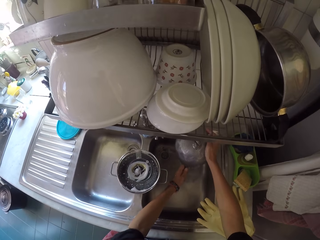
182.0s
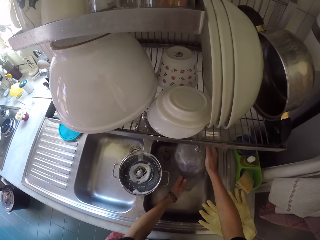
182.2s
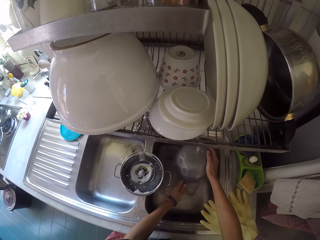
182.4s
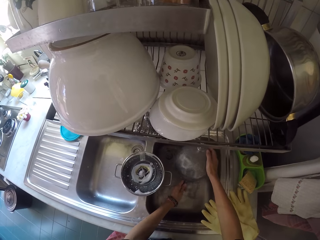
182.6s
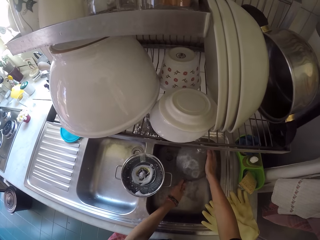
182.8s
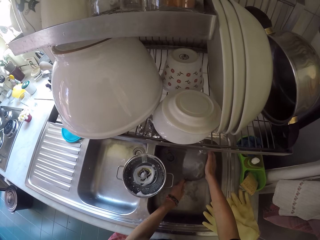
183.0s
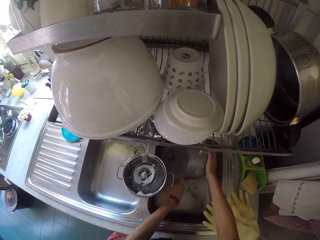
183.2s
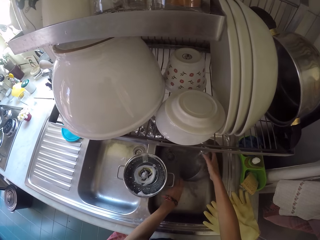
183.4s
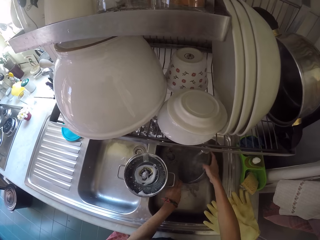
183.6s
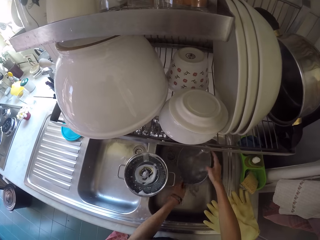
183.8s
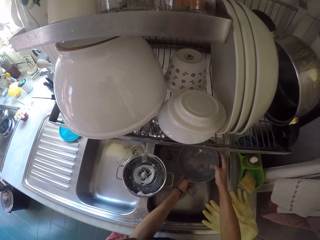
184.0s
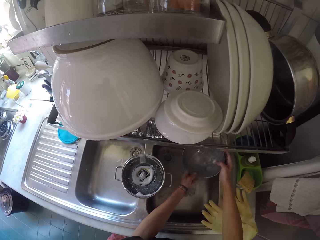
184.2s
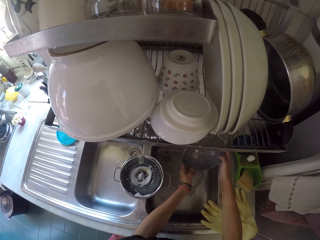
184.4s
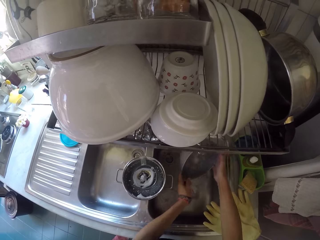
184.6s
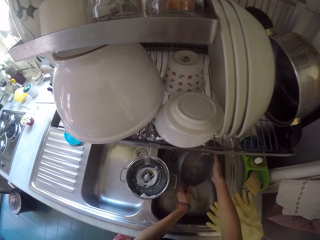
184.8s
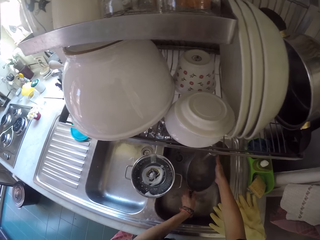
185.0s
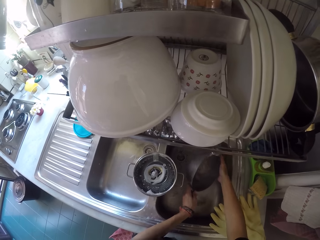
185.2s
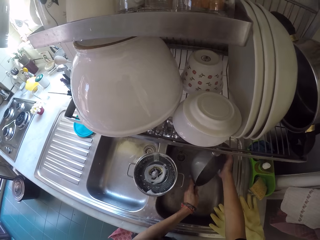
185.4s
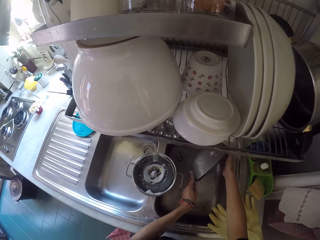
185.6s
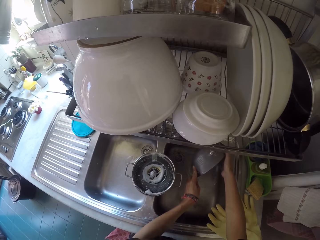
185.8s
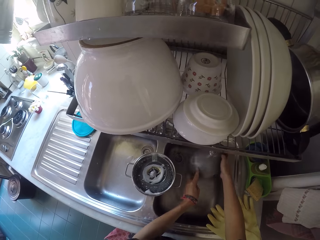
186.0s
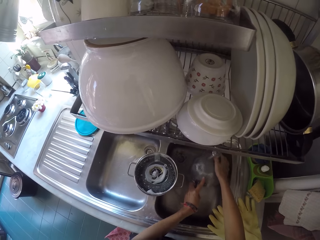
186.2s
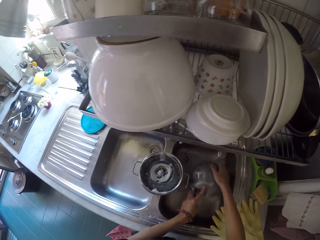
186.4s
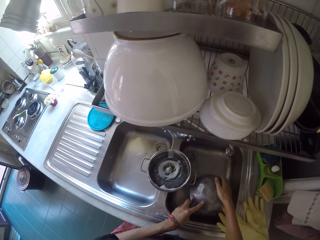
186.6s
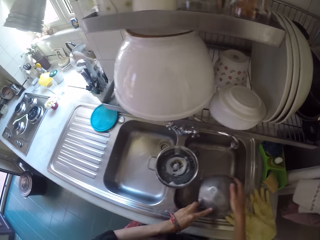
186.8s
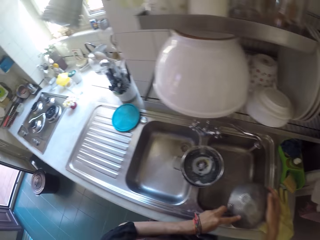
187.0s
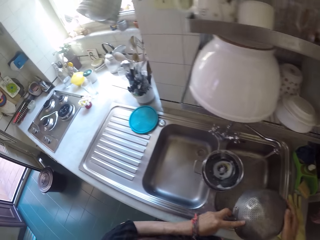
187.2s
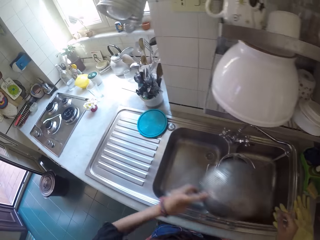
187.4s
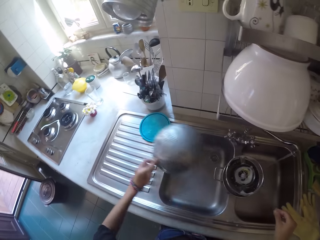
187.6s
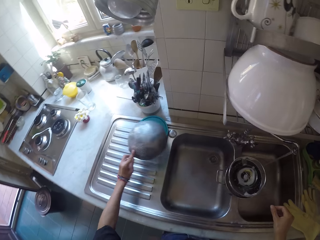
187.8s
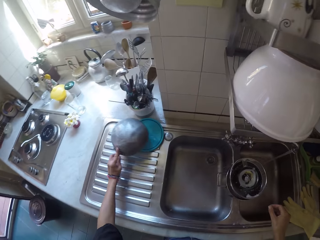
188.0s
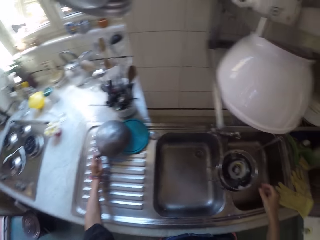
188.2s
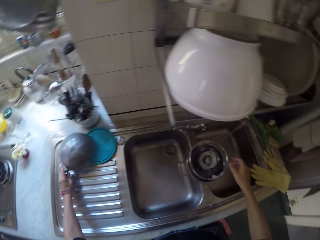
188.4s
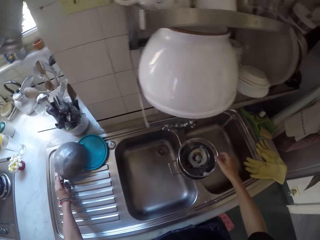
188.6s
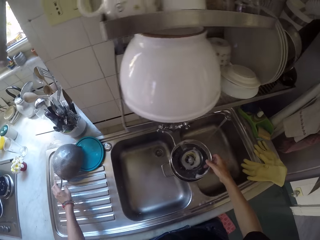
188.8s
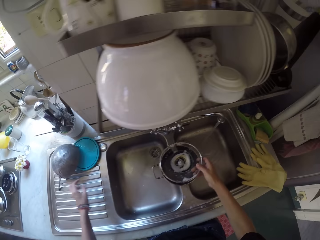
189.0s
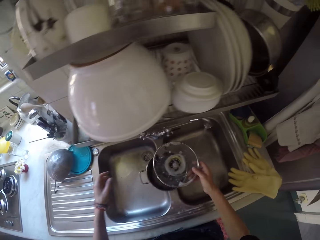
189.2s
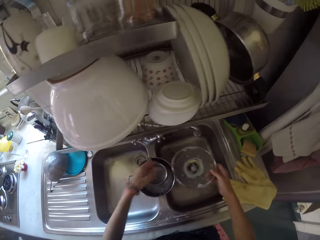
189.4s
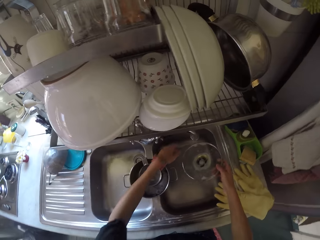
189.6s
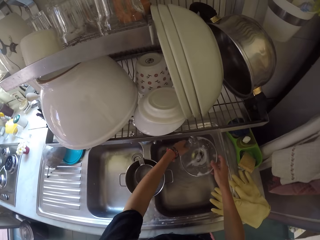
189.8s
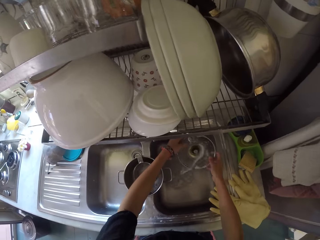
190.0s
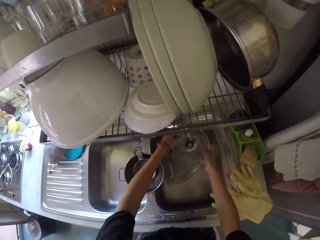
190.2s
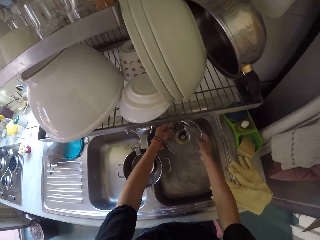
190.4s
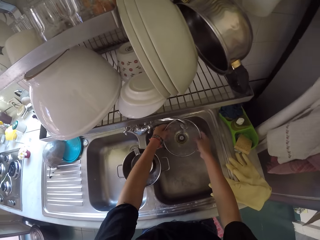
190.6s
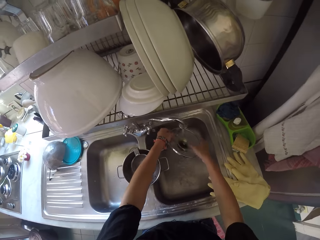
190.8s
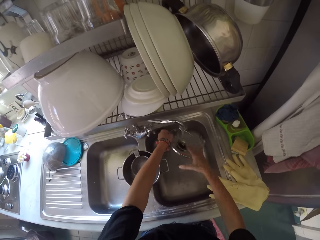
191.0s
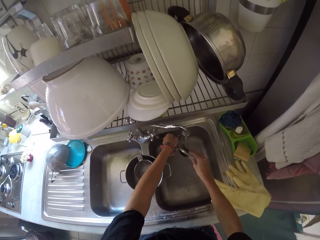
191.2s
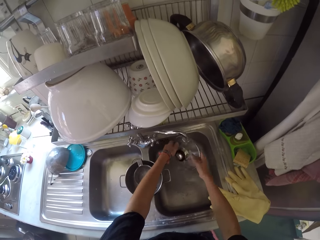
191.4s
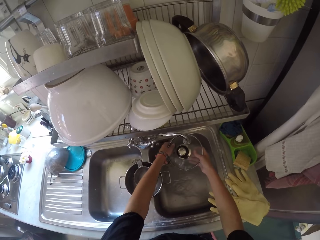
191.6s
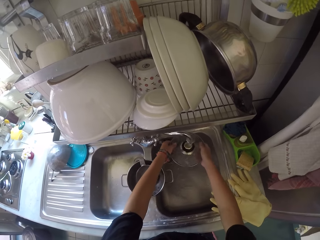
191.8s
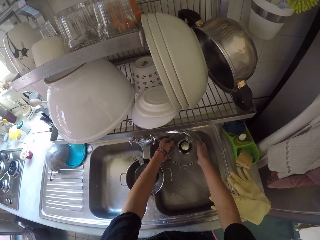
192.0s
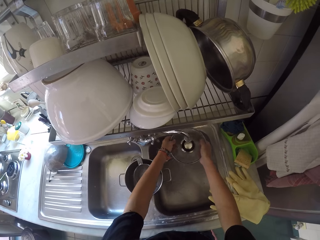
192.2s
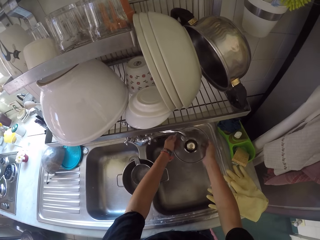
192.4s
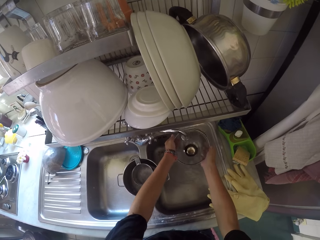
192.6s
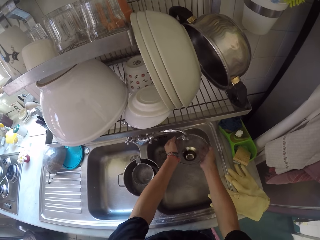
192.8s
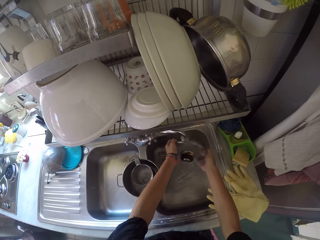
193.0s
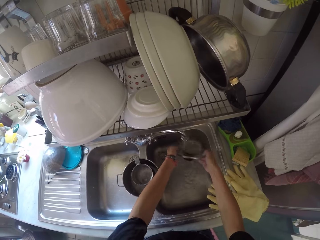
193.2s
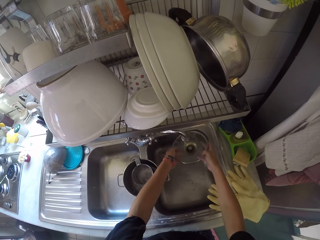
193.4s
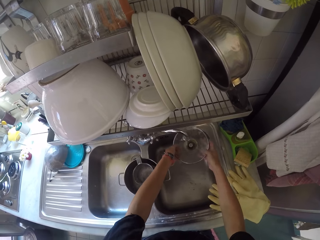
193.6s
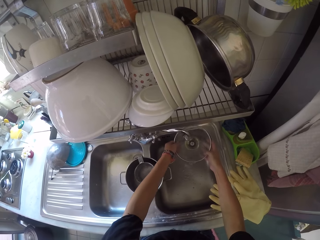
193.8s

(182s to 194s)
The camera wearer rinses the colander. They put the colander on the sink. They rinse the lid.

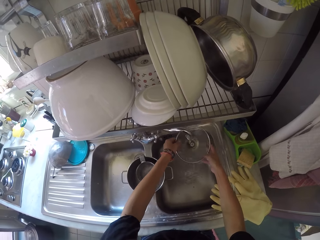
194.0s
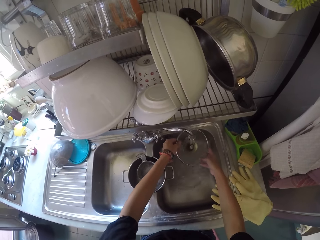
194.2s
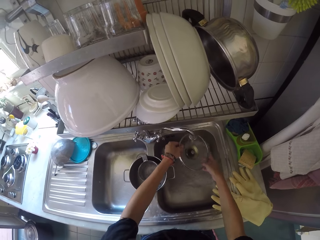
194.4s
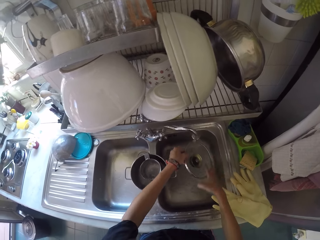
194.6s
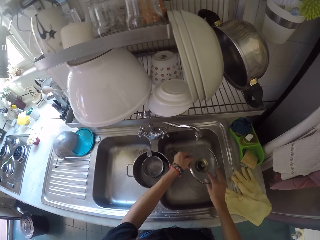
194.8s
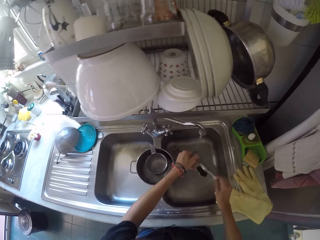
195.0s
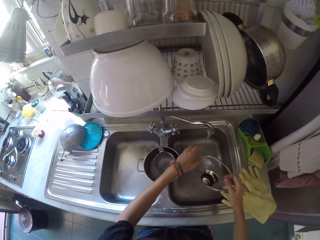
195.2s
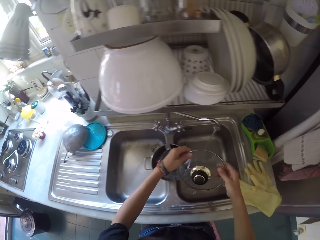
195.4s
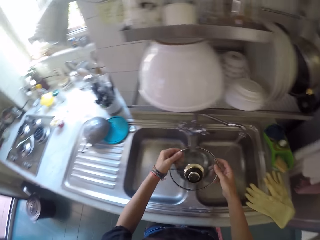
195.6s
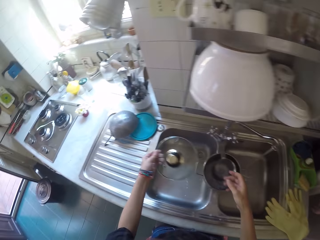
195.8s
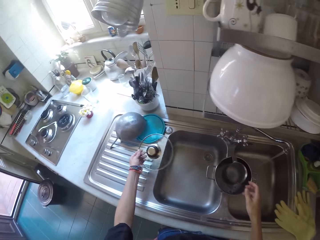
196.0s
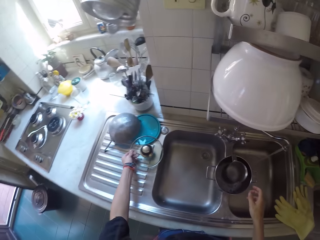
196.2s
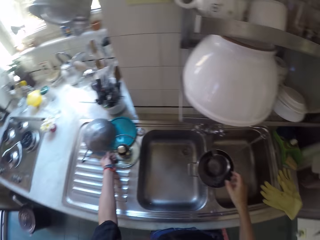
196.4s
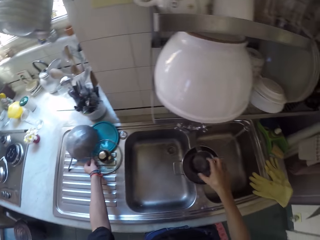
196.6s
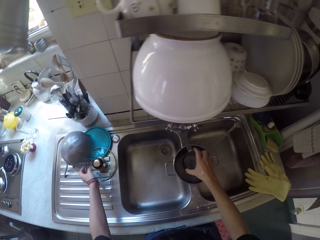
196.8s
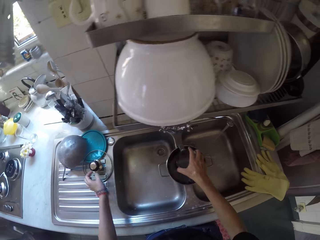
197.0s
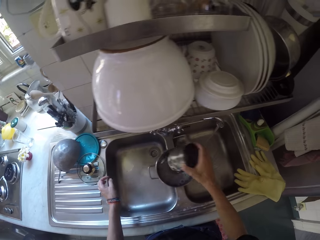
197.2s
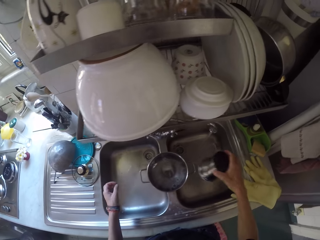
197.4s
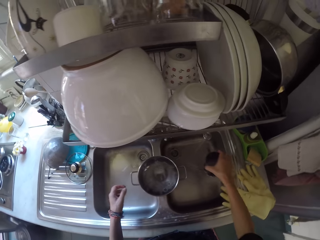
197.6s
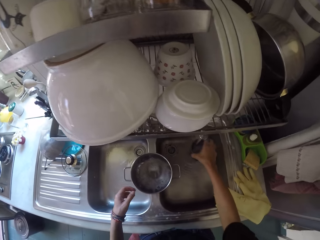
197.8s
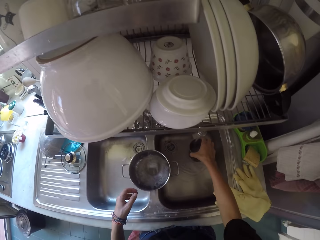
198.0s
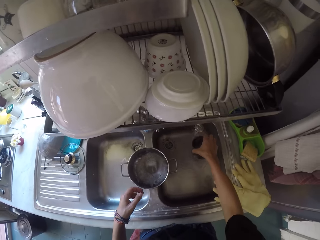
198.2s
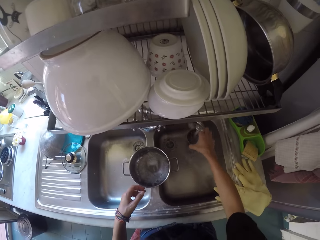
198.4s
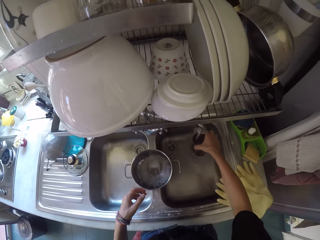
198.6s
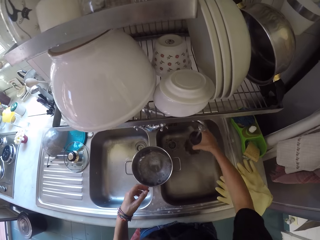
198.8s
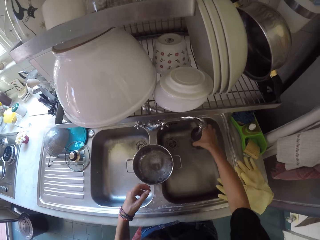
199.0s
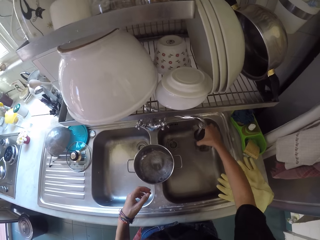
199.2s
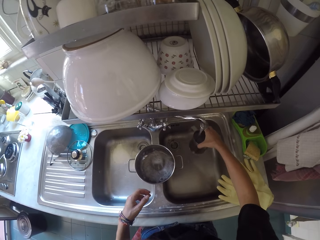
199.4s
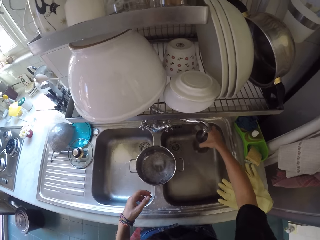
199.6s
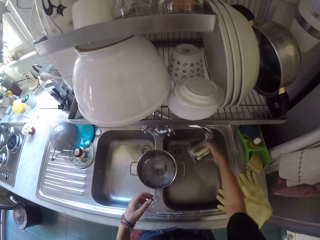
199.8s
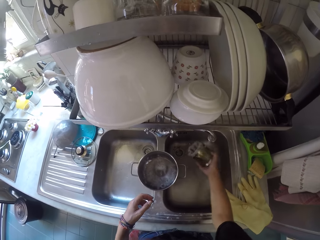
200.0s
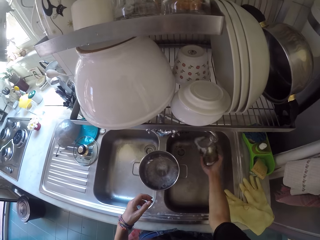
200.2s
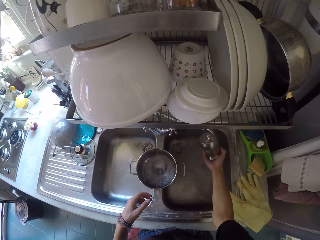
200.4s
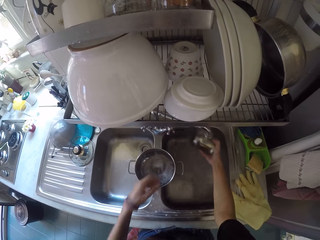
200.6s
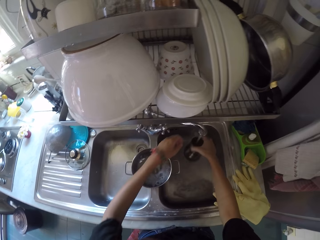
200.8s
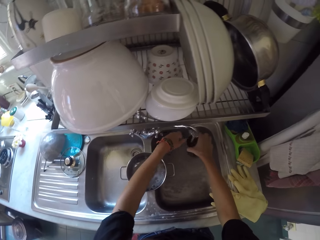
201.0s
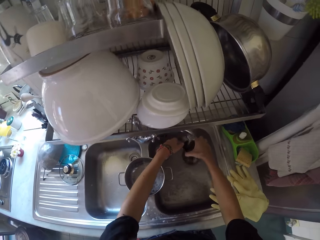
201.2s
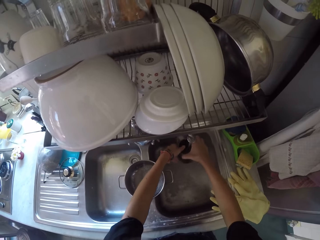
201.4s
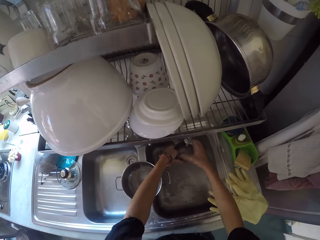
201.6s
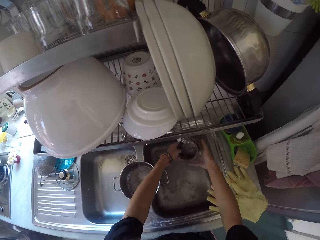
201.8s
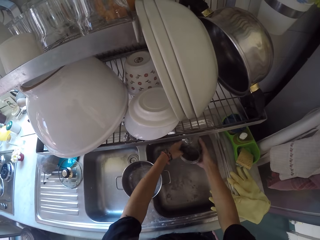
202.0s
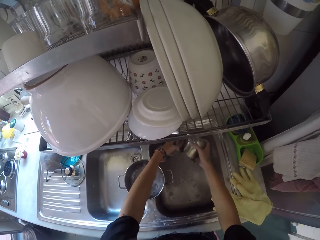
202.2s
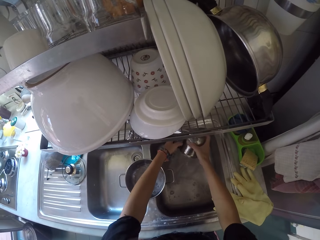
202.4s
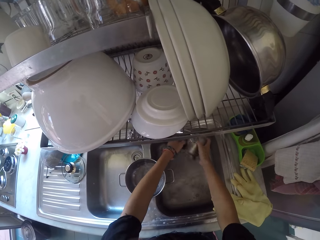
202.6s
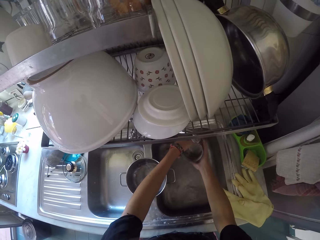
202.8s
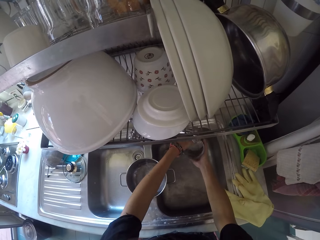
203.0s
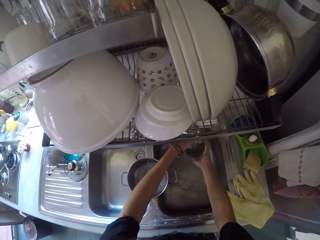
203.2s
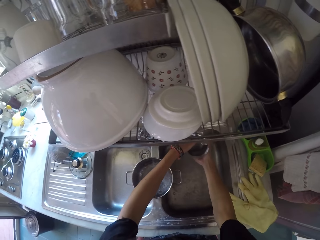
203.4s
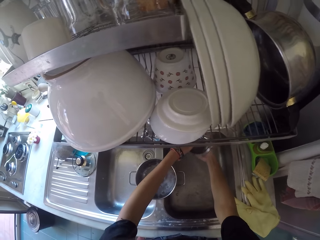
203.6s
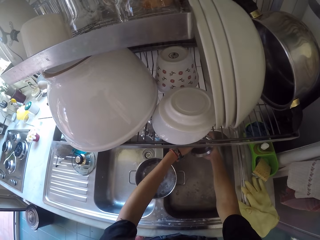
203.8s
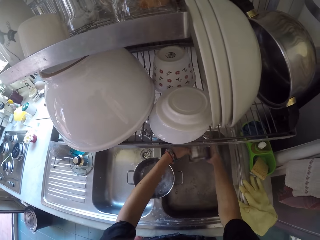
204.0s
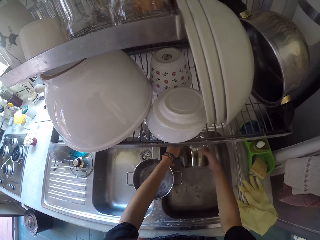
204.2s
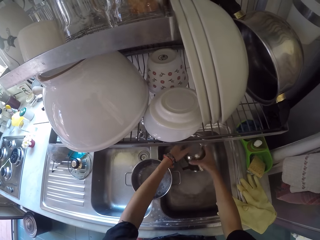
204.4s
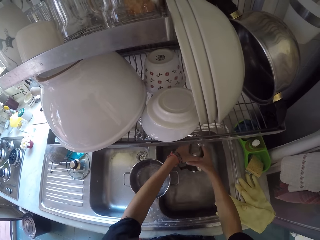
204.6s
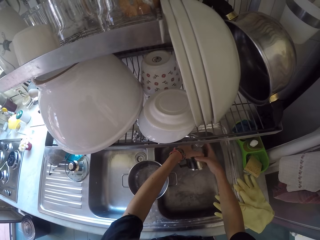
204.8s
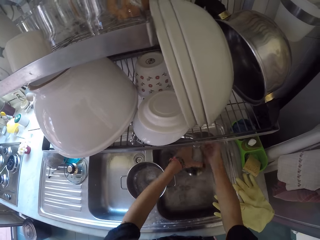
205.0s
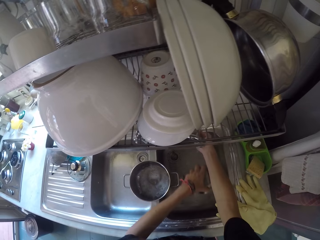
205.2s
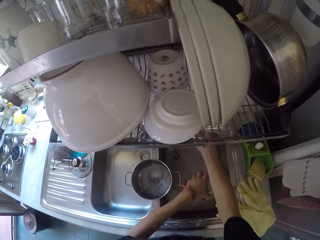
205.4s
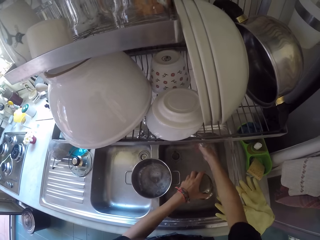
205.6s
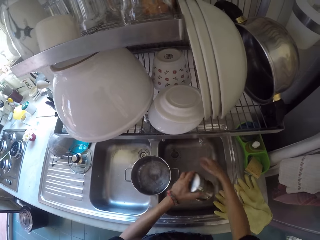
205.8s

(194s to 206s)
The camera wearer puts the lid along the sink area. They rinse the cup.
